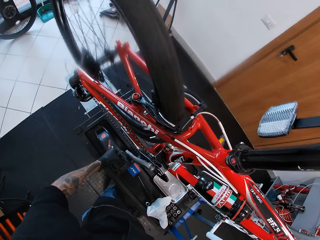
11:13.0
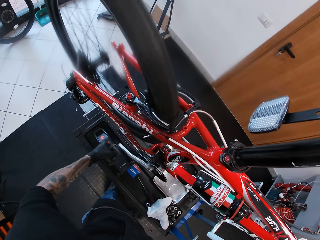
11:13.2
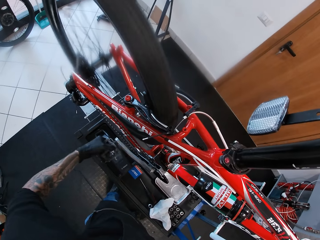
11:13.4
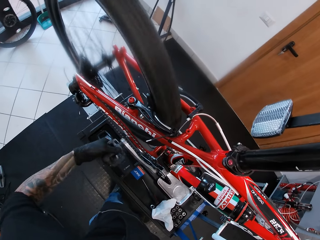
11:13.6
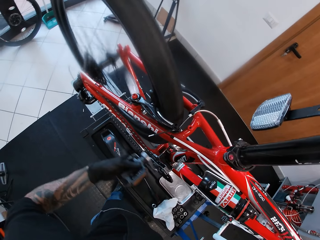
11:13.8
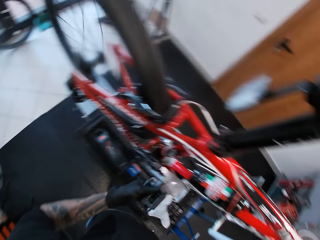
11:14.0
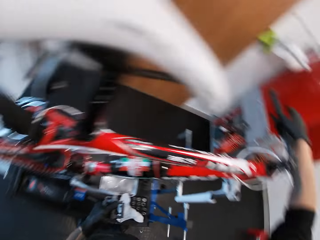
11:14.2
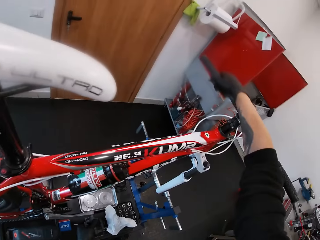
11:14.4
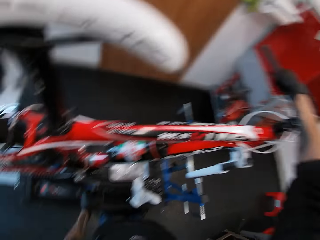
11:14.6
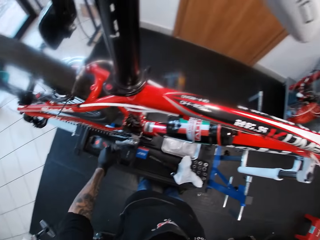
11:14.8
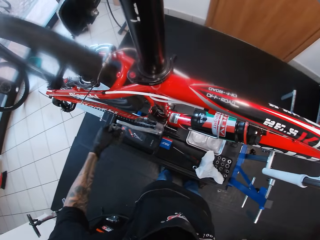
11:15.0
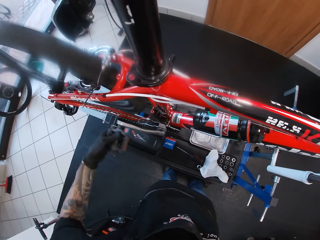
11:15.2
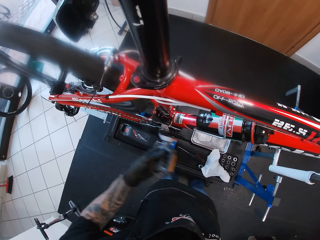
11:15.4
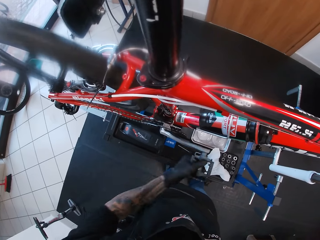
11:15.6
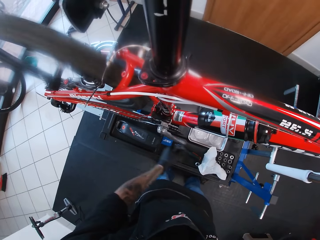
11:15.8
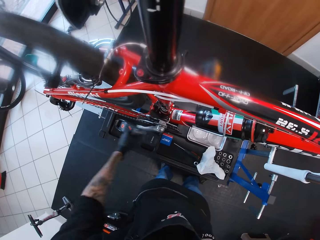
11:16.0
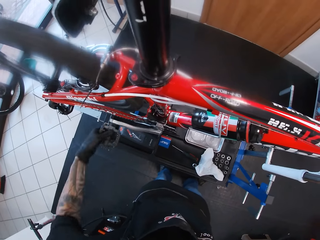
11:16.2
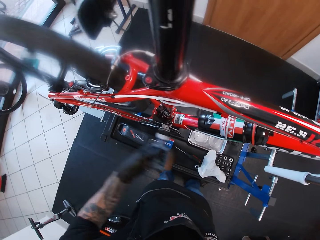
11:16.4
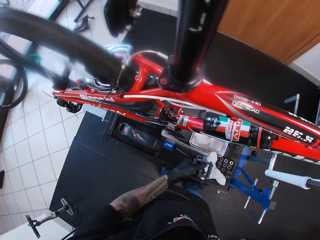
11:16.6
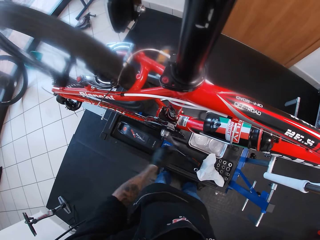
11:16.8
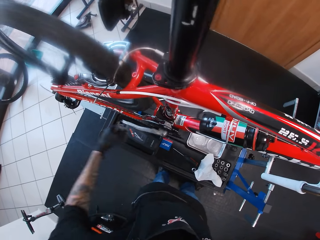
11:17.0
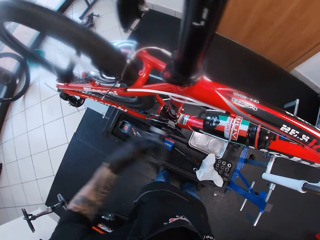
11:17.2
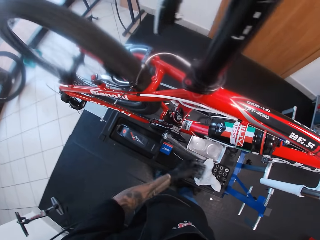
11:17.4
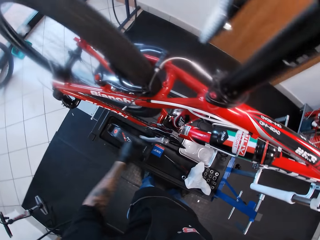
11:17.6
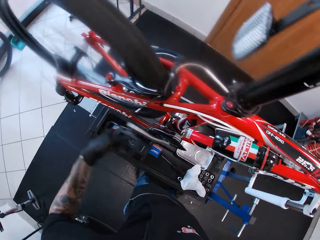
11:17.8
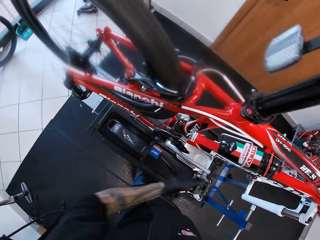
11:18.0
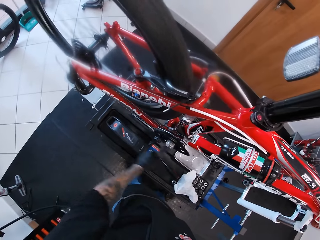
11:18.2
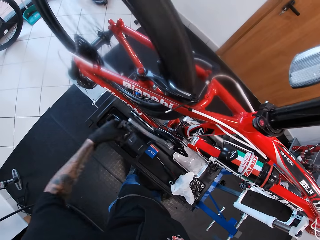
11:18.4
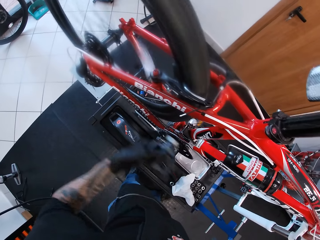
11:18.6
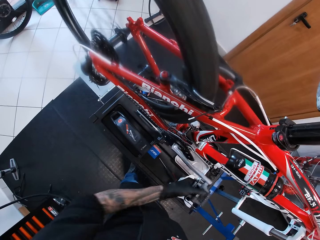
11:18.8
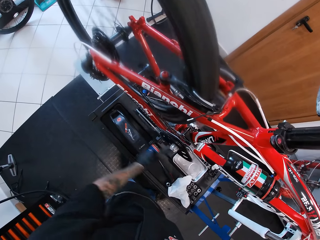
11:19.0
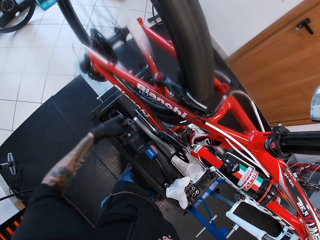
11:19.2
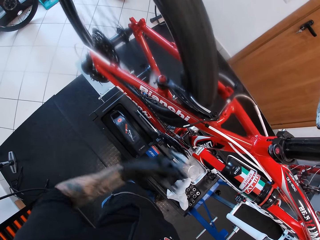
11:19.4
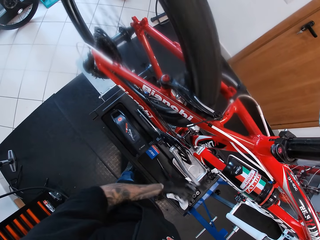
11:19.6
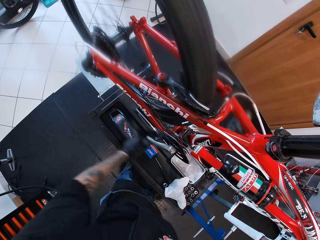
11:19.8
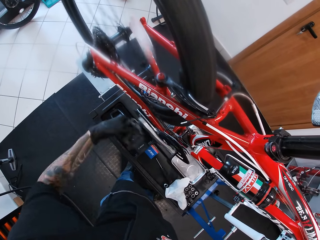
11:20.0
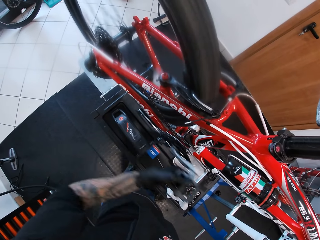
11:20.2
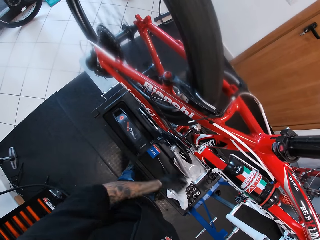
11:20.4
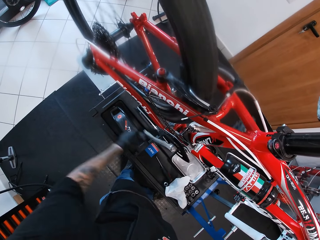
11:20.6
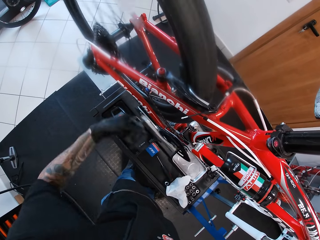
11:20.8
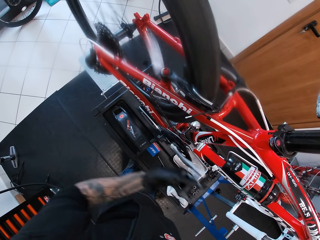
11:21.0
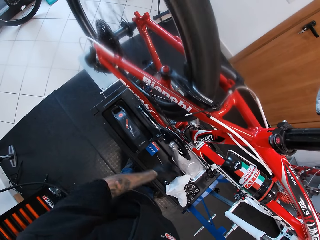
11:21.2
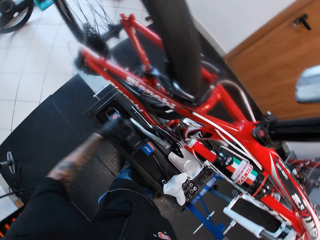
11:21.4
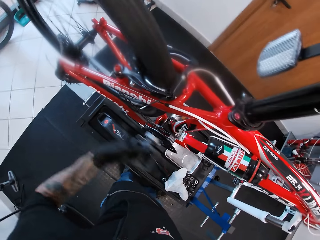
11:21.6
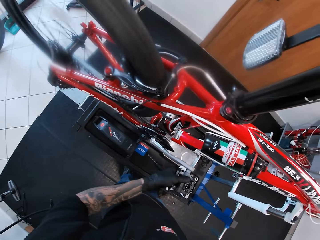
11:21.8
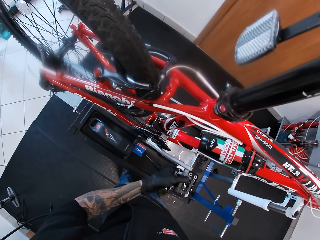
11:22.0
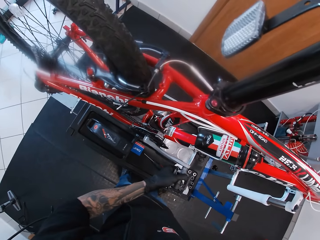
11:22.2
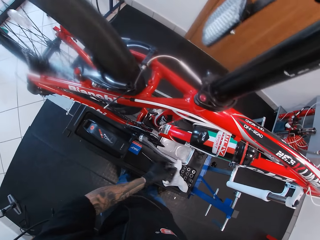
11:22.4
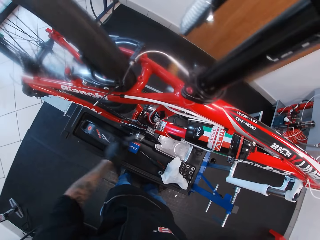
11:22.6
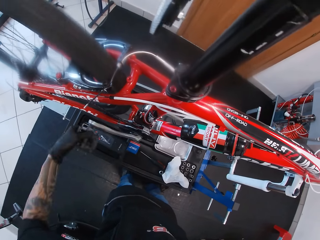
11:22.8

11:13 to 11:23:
The camera wearer touches the brake lever on the bicycle with his right hand.

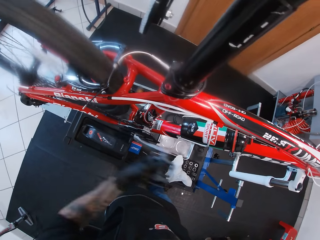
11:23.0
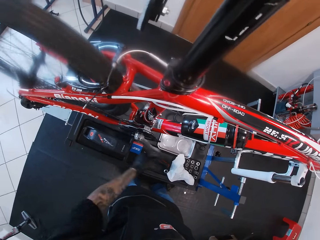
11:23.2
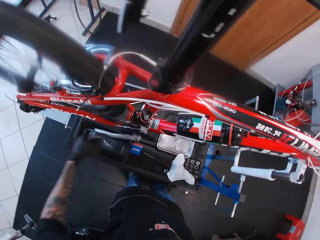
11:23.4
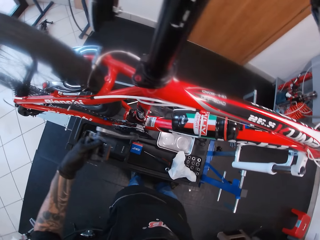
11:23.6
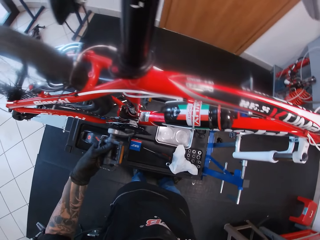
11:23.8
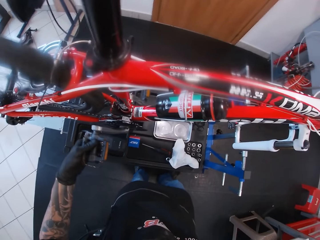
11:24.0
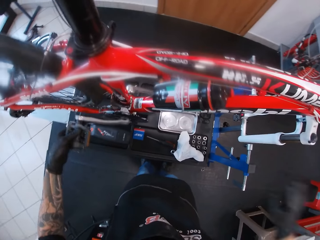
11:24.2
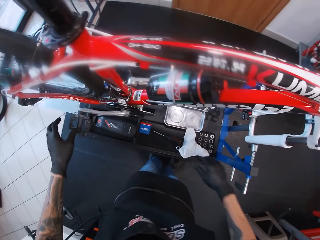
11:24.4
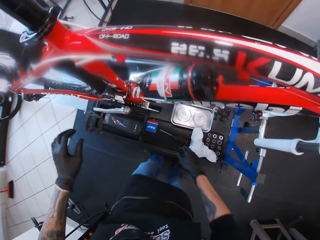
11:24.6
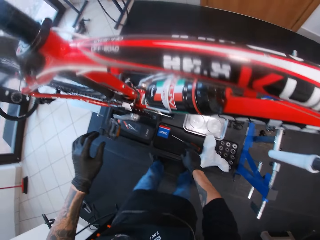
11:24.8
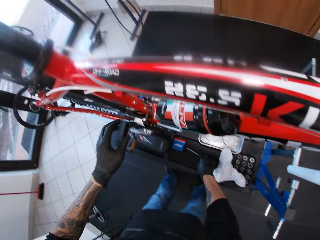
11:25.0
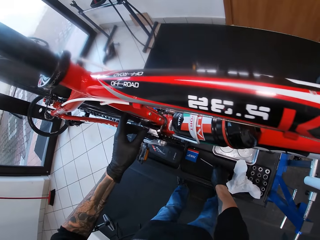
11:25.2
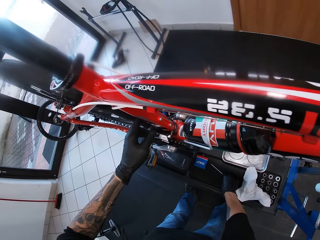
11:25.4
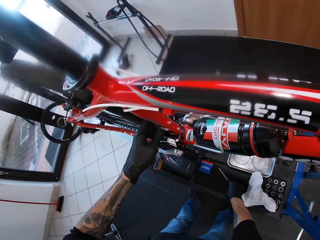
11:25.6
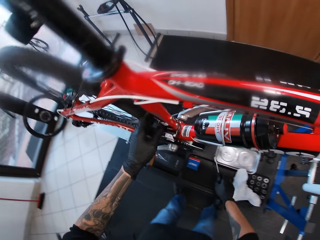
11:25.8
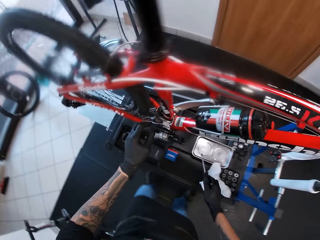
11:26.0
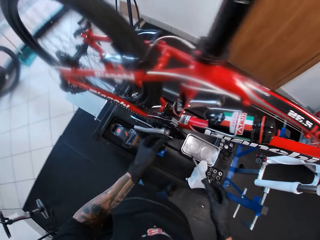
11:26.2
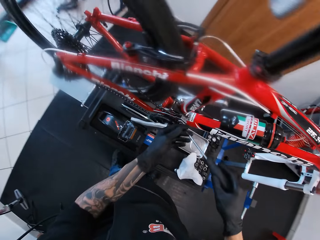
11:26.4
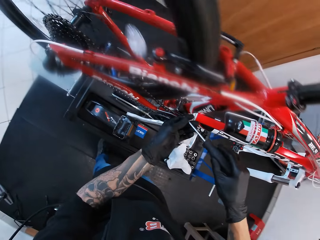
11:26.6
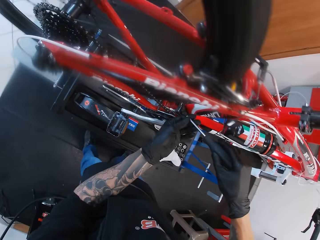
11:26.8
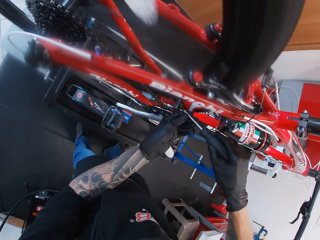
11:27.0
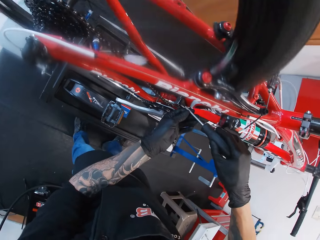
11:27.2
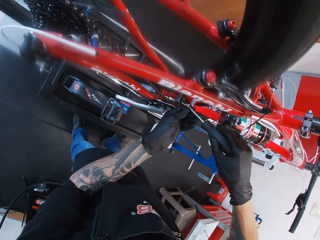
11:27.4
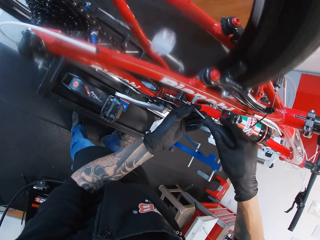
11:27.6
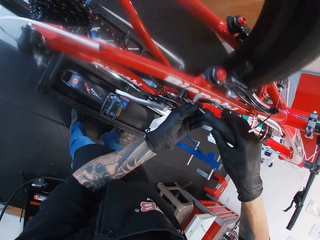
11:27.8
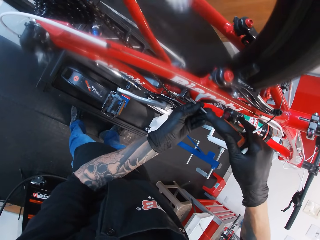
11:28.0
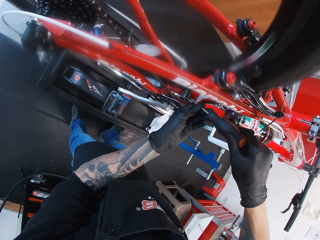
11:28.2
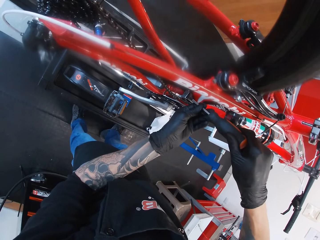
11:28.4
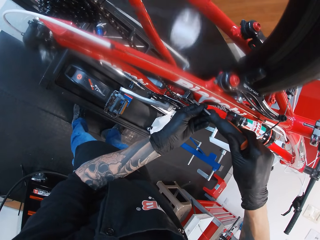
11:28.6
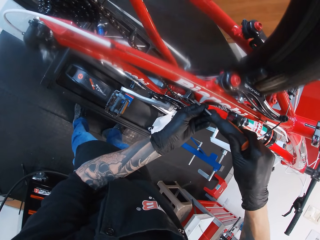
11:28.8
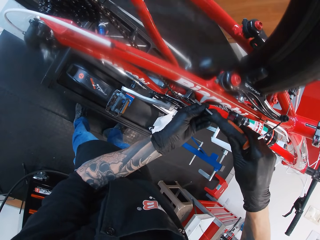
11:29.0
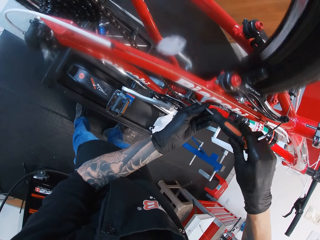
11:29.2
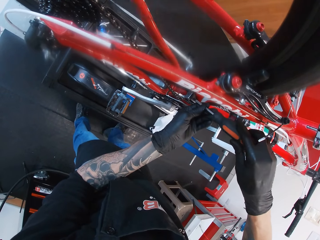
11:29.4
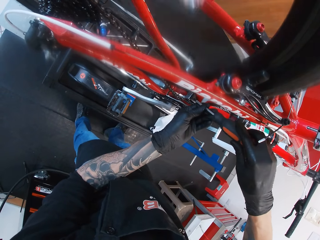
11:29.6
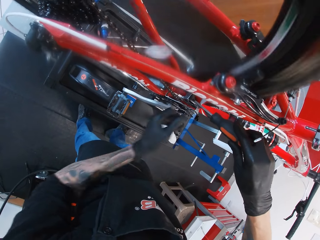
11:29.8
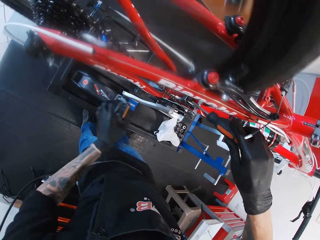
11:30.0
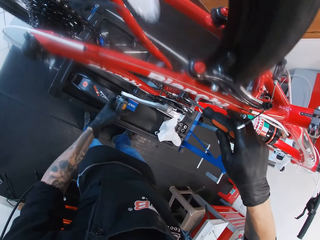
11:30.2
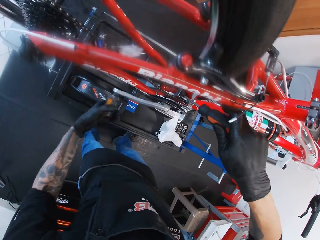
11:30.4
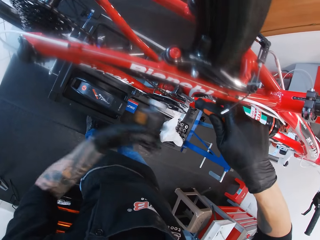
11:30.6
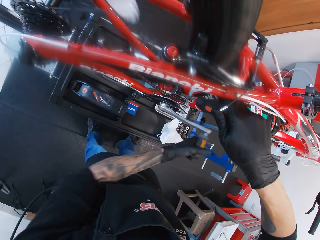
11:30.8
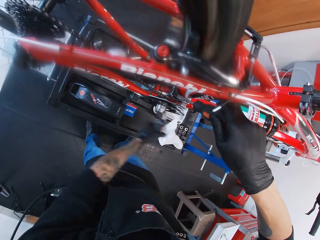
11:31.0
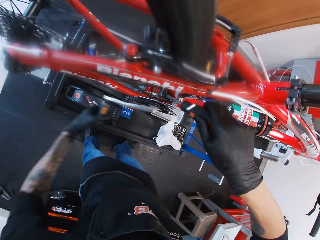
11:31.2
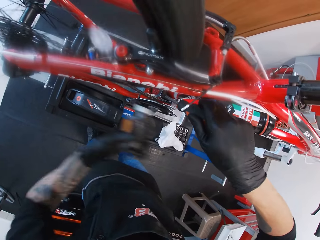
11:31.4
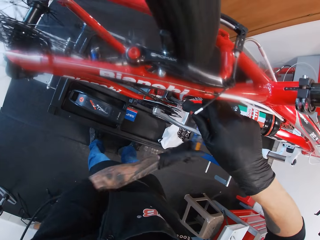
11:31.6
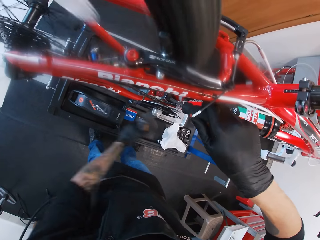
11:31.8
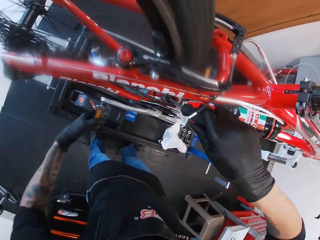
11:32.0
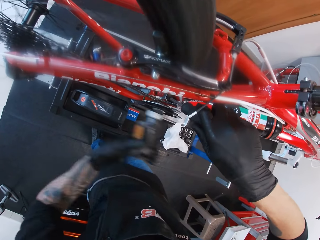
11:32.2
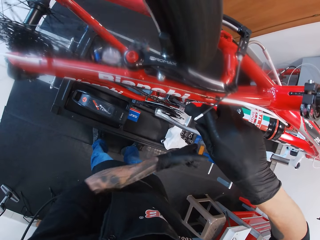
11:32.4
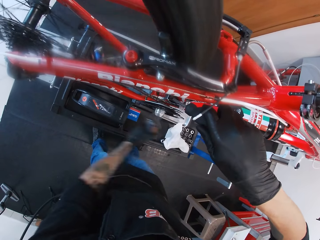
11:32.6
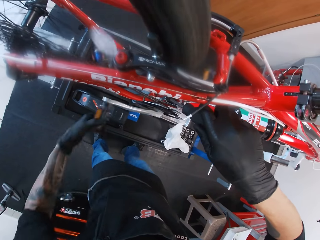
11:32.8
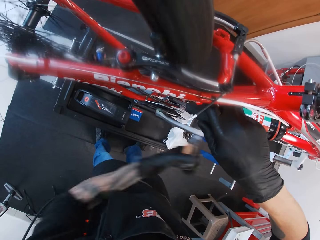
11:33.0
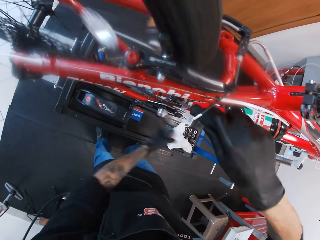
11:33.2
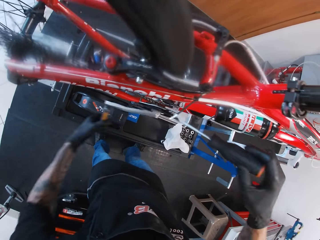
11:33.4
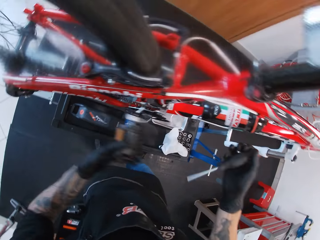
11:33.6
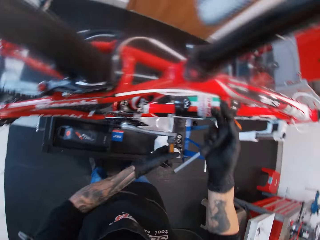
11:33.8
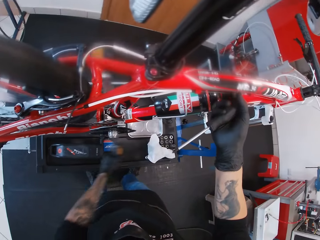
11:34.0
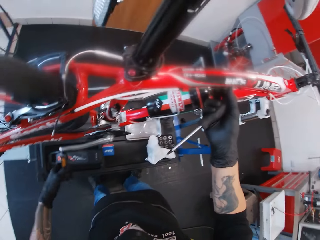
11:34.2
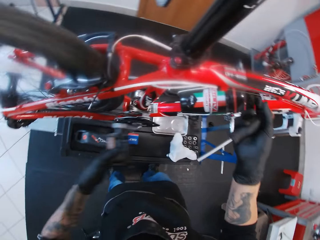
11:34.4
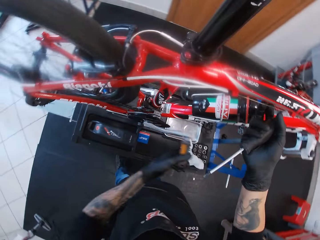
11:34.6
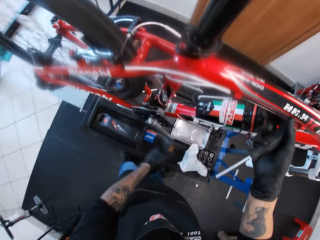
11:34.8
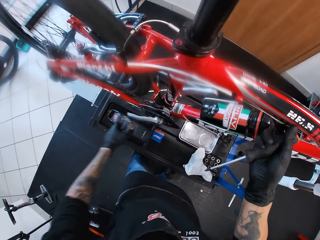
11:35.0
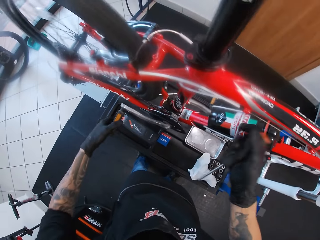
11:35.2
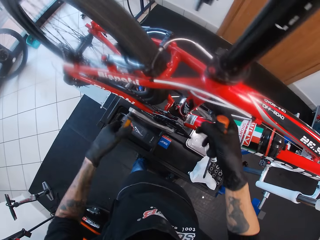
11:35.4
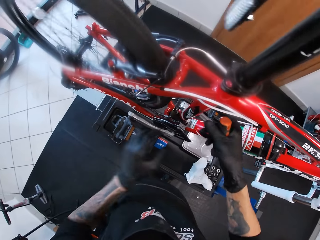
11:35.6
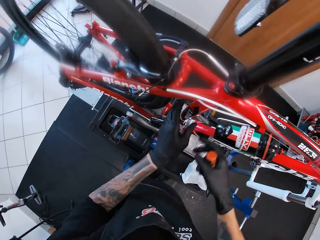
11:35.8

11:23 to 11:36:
The camera wearer picks the screwdriver from the repair stand with his right hand. He touches the front derailleur on the bicycle with his right hand. He screws the front derailleur on the bicycle with the screwdriver in both hands. He turns the crank arm on the bicycle with his left hand. He adjusts the brake wires on the bicycle and touches a brake cable on the bicycle with his right hand.
